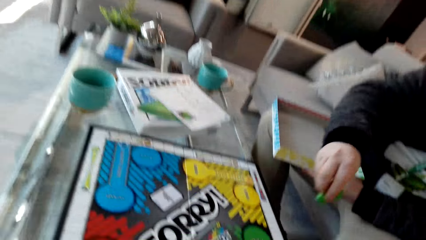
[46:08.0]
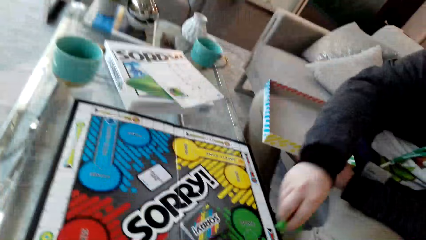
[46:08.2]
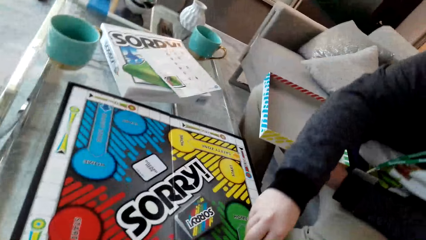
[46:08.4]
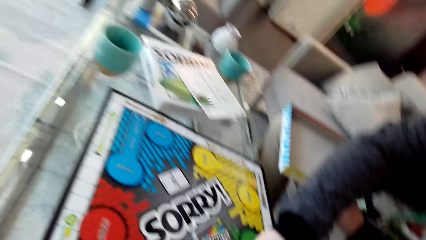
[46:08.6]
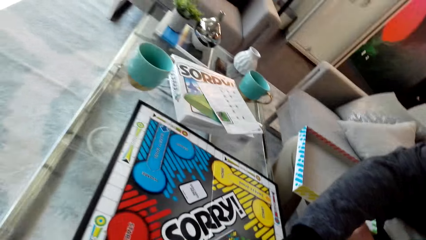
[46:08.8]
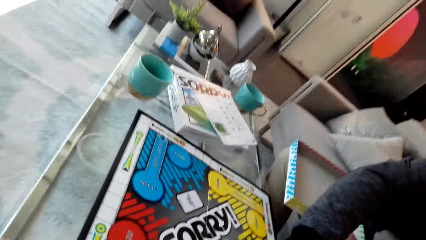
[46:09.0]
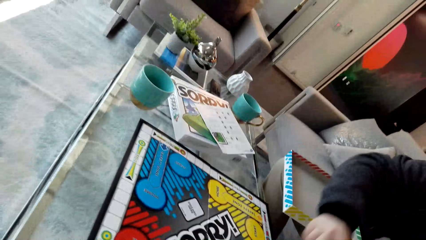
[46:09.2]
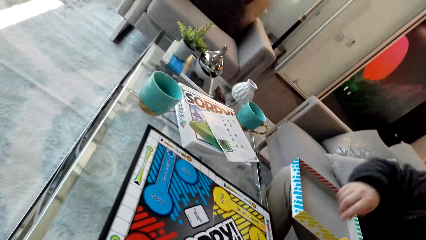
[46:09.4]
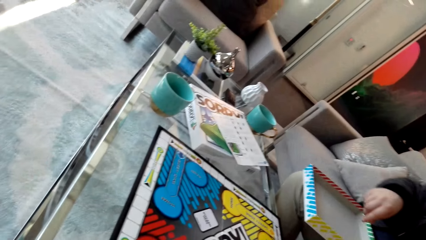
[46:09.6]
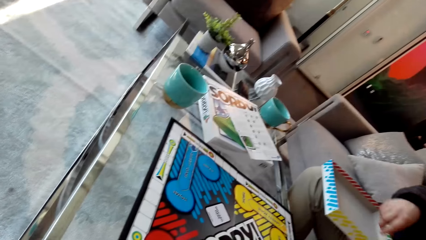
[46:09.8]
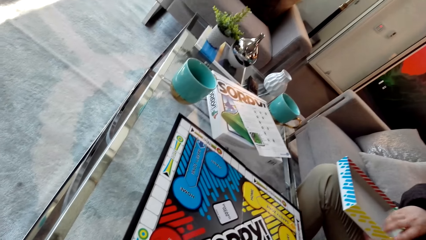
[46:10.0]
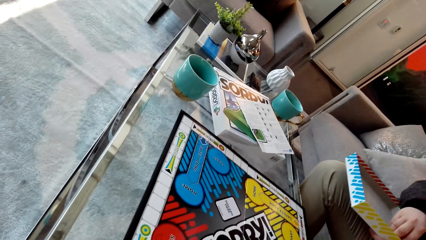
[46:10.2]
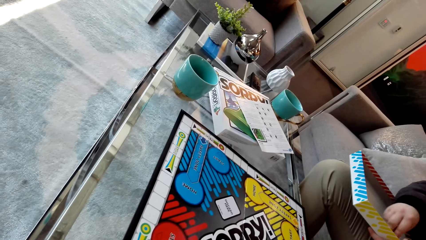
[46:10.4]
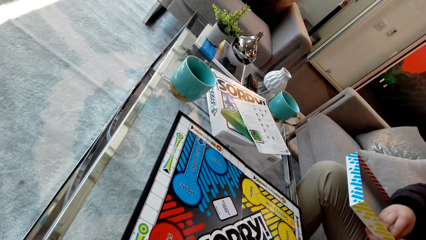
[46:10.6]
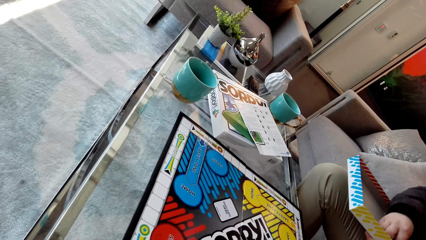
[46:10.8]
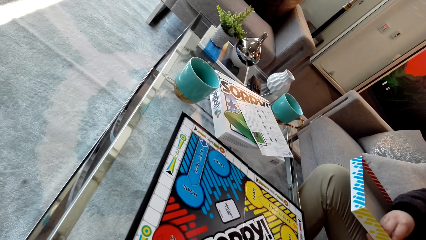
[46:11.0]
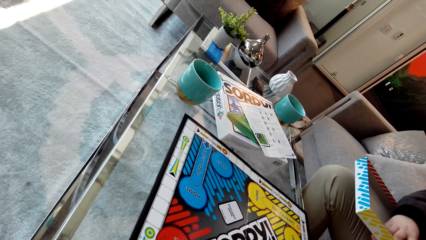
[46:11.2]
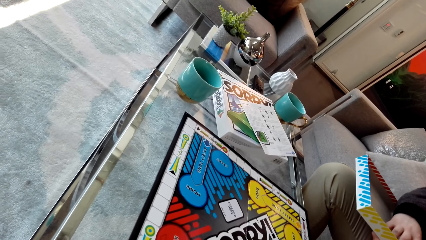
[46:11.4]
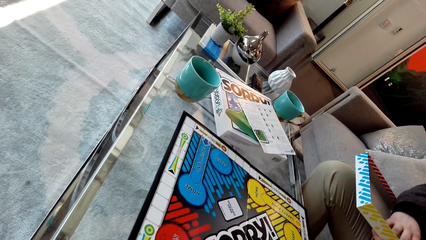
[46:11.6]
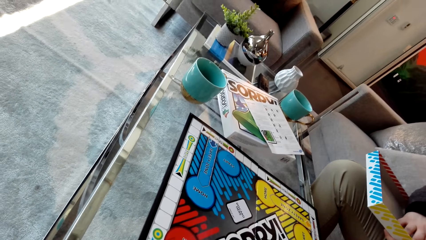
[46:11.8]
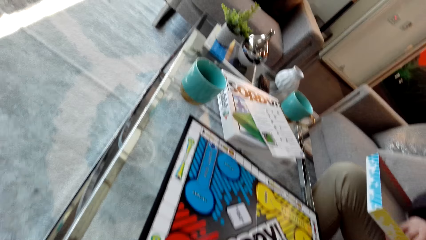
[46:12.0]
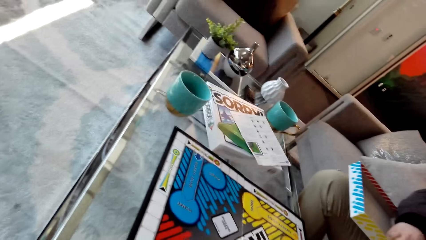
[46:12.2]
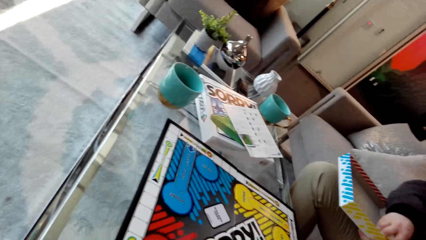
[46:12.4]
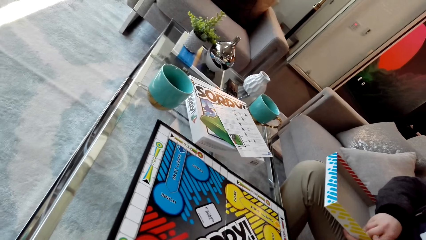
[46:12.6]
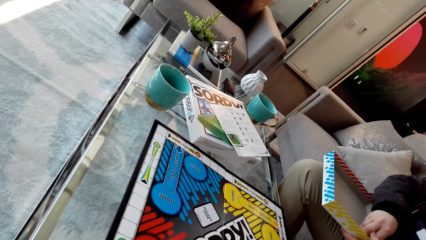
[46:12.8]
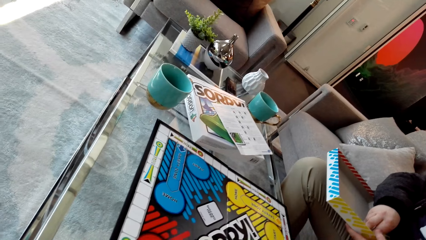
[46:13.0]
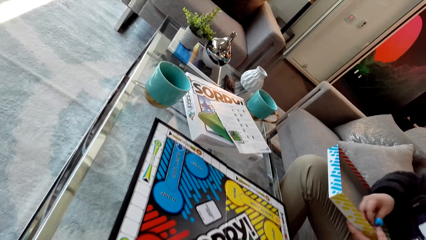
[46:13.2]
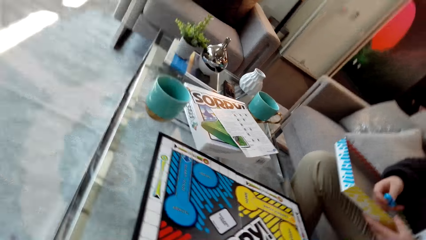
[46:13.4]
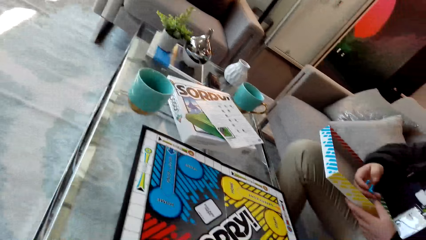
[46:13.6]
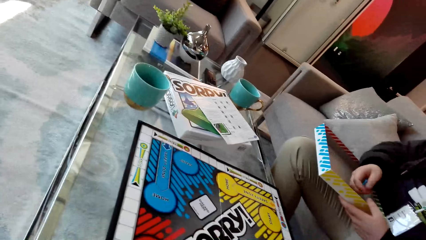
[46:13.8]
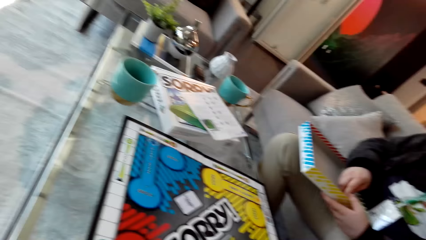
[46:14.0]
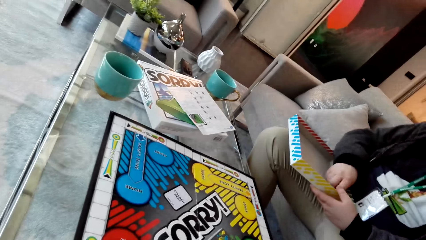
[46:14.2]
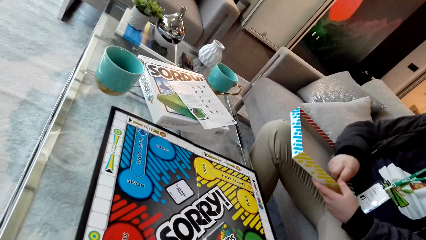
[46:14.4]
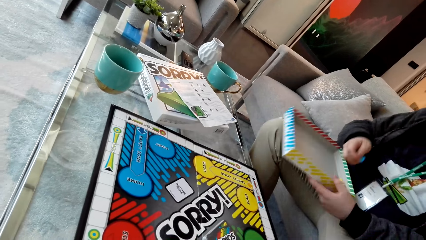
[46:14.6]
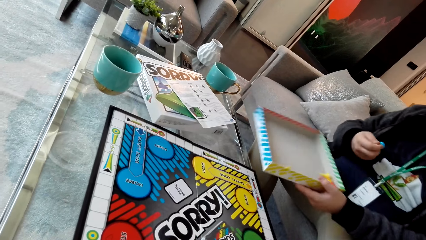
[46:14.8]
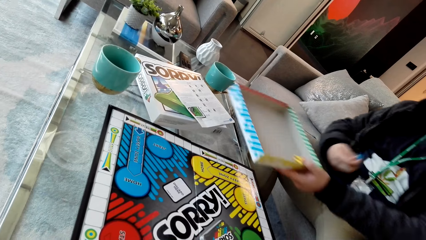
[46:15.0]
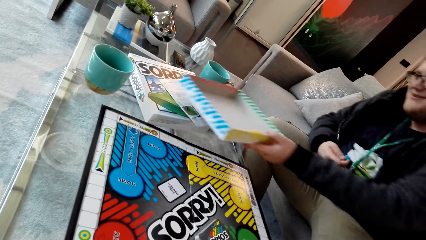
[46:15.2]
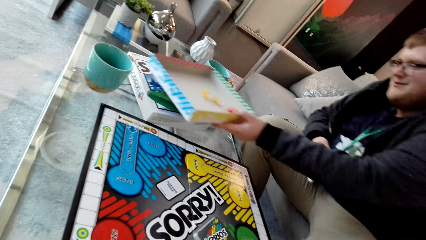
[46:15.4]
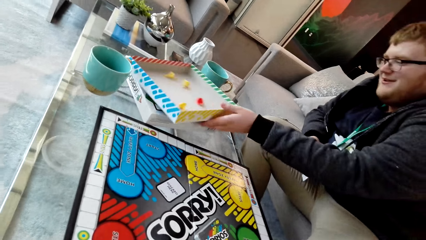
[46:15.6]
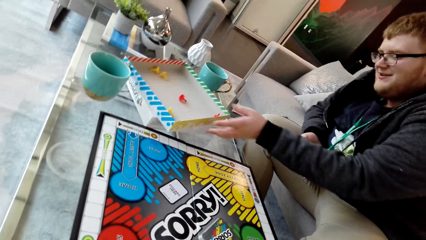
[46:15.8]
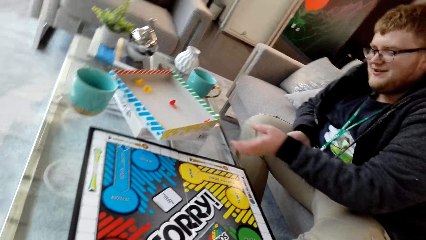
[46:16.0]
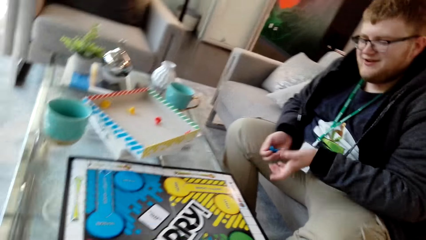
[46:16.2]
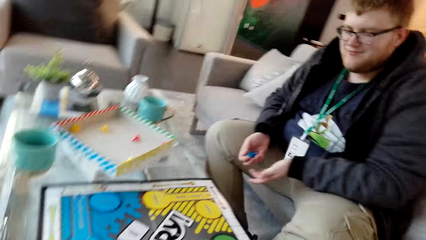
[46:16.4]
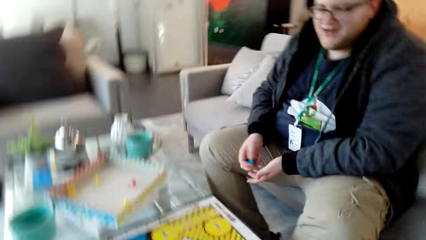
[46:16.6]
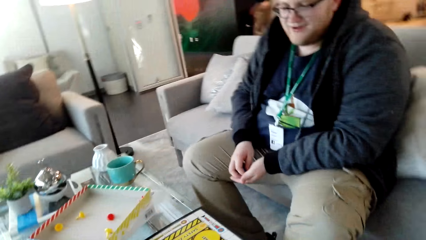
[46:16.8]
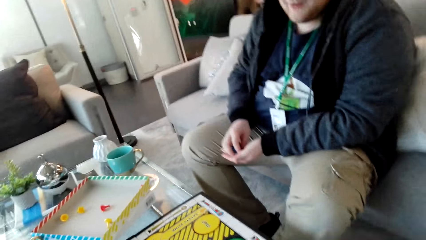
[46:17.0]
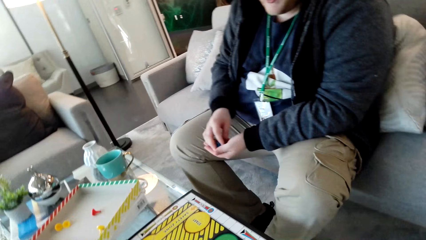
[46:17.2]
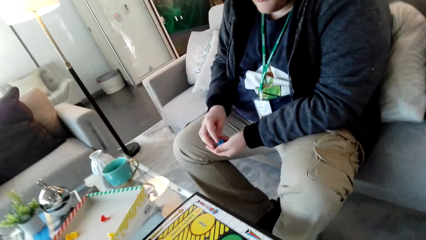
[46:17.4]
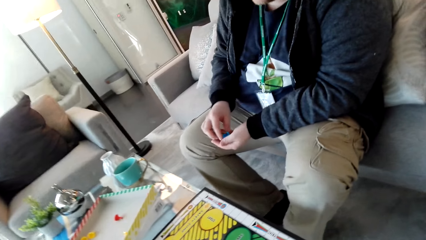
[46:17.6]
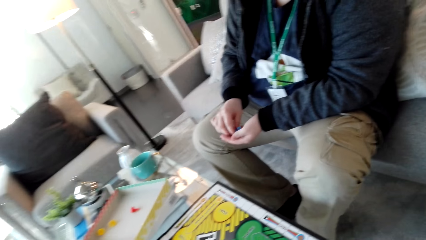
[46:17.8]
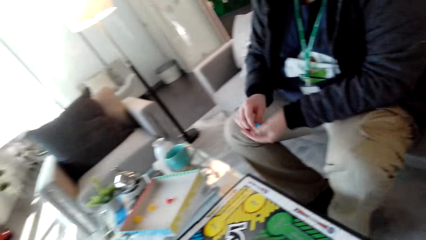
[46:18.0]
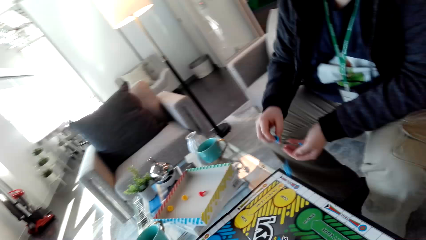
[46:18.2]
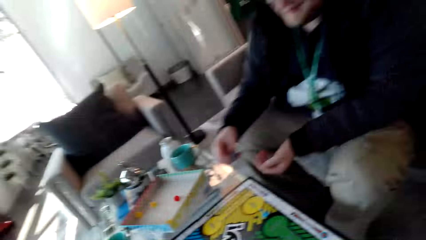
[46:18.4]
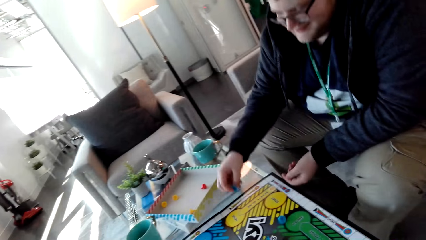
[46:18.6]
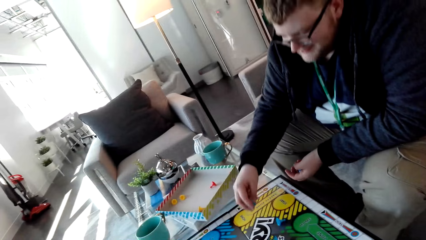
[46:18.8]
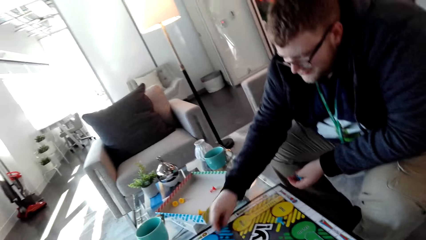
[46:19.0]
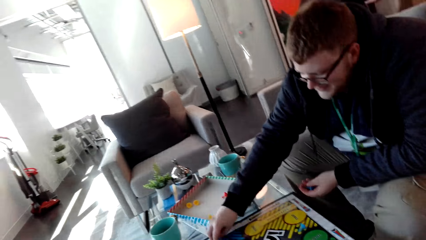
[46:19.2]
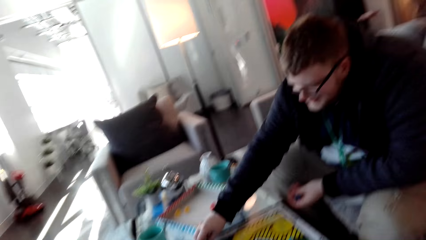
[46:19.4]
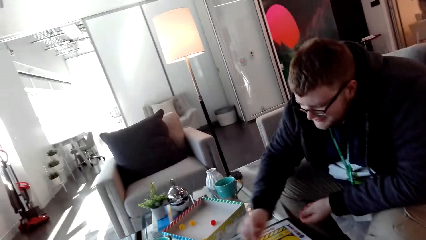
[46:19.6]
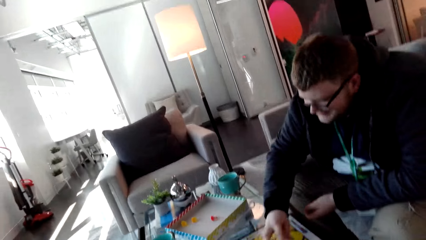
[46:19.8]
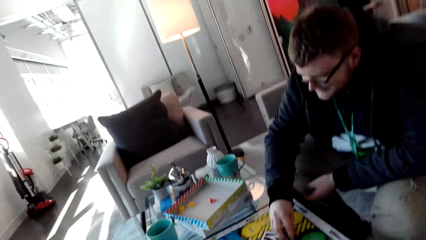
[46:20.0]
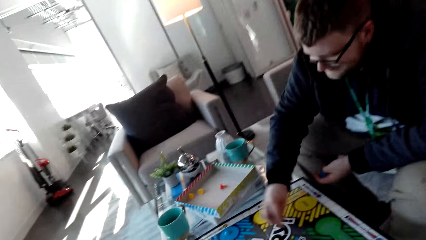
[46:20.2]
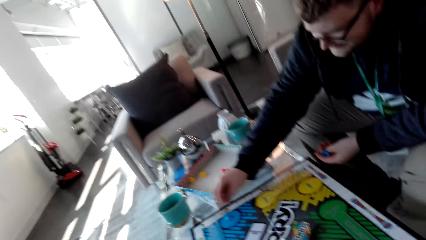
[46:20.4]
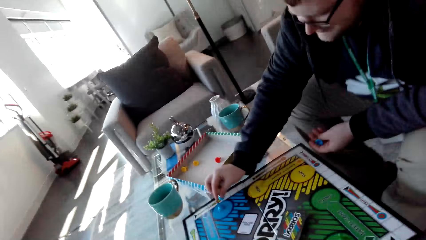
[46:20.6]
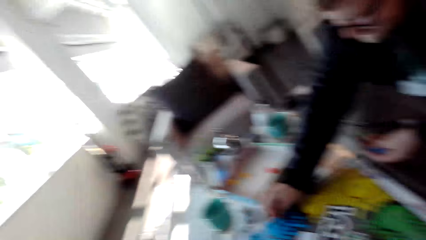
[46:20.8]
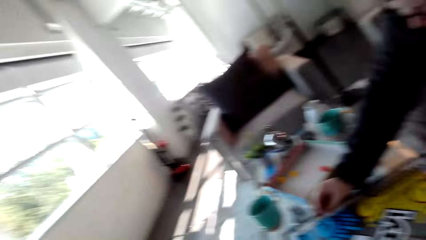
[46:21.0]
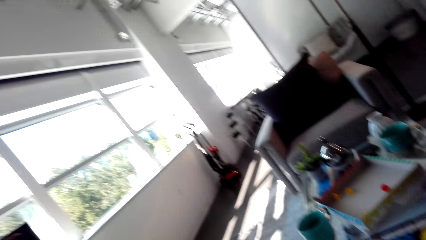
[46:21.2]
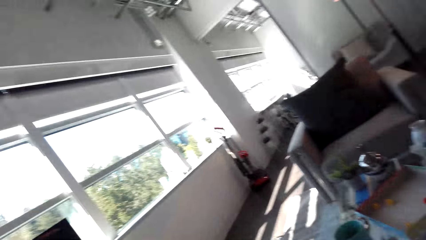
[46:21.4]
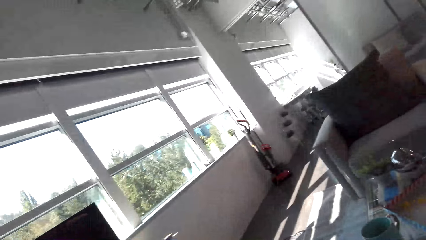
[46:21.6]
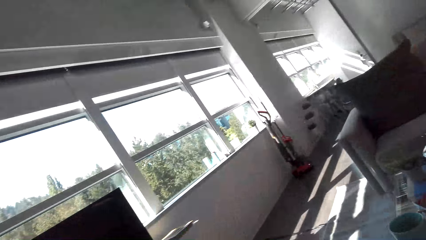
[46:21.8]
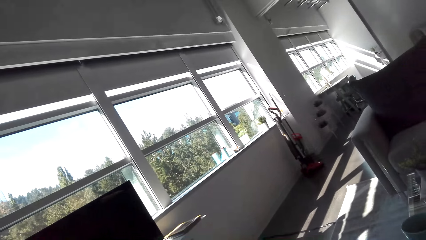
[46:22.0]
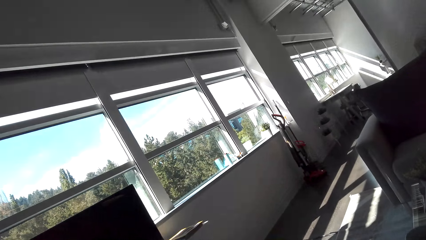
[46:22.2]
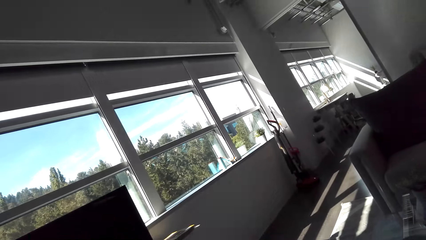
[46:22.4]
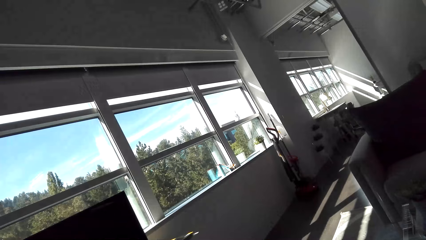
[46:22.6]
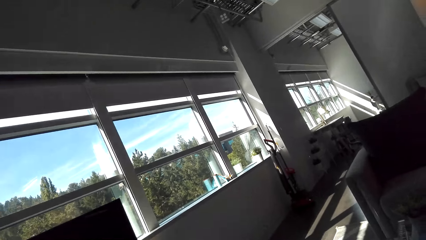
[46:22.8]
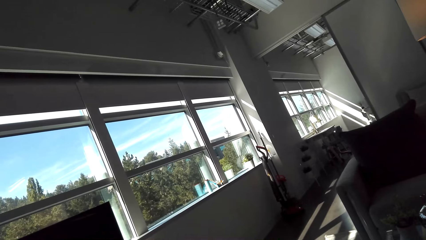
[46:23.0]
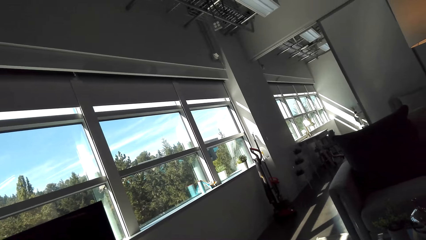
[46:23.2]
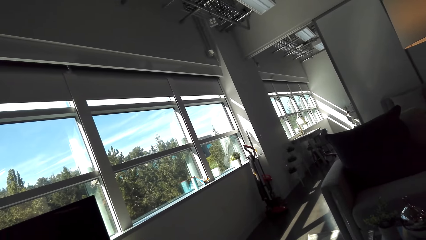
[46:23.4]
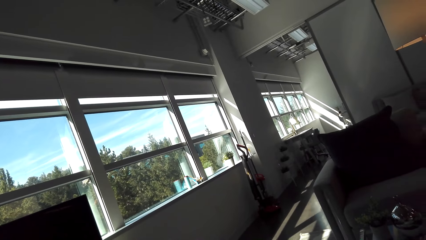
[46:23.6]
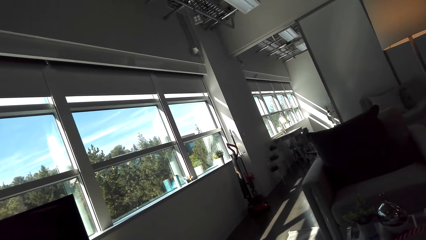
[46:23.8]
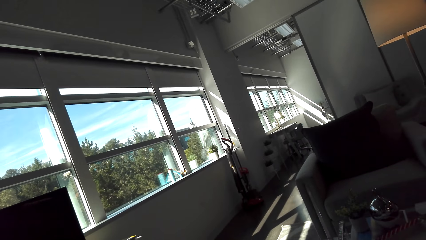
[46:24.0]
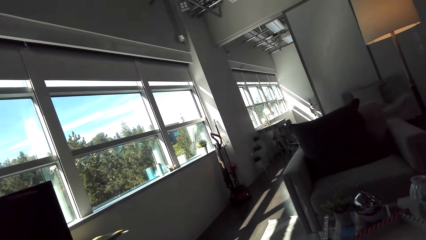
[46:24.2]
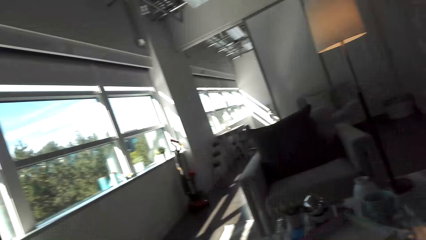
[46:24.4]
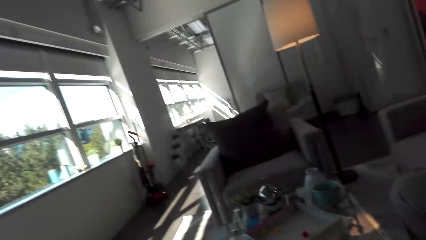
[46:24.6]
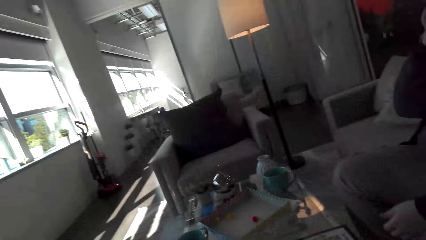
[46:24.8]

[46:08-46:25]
A man drops the dice. The man puts the pawn on the chess board. The man moves the dice. The man picks up the dice. The man drops the box. The man mixes the dice. The man holds the pawns on his hands. The man puts the pawn on the chess board. The man drops the dice. The man moves the dice. The camera wearer looks around.
